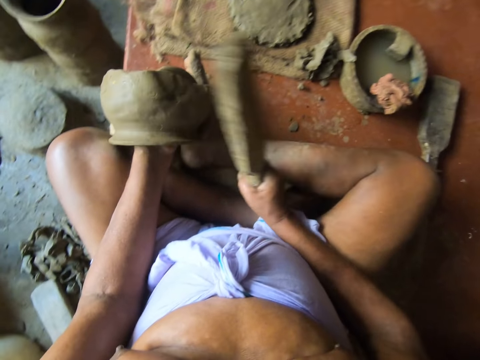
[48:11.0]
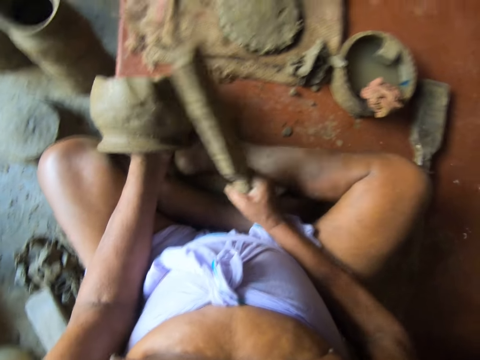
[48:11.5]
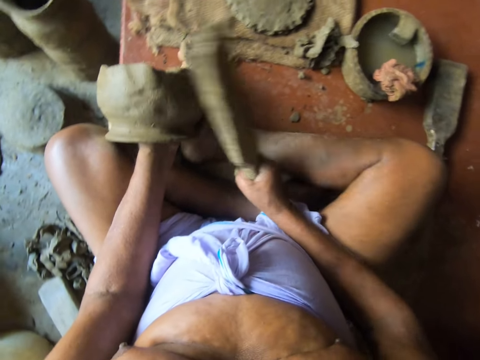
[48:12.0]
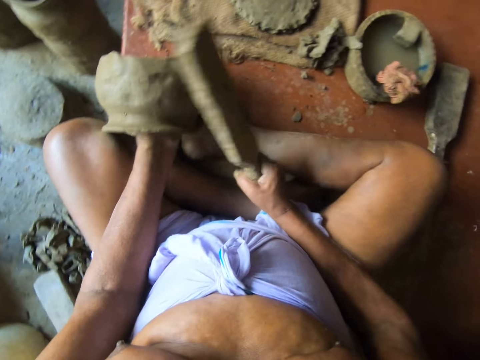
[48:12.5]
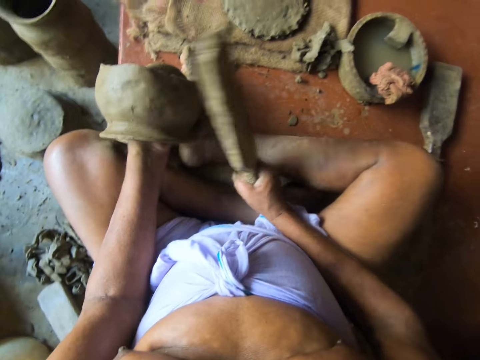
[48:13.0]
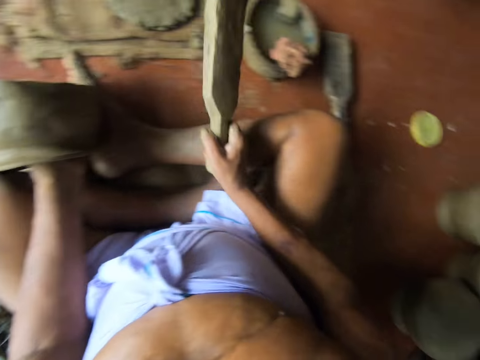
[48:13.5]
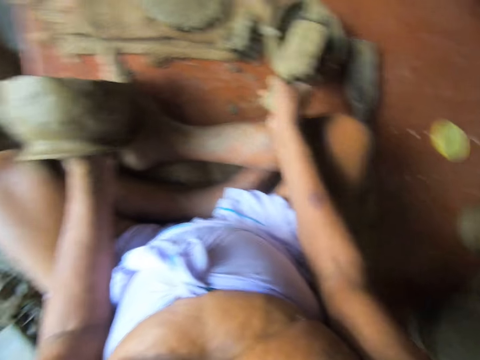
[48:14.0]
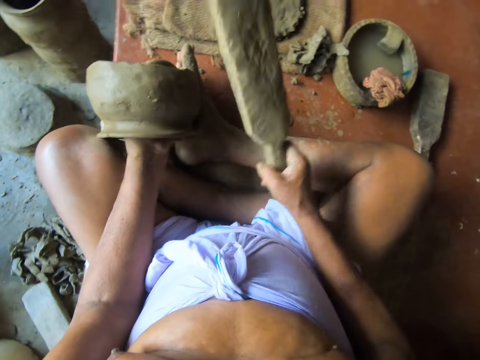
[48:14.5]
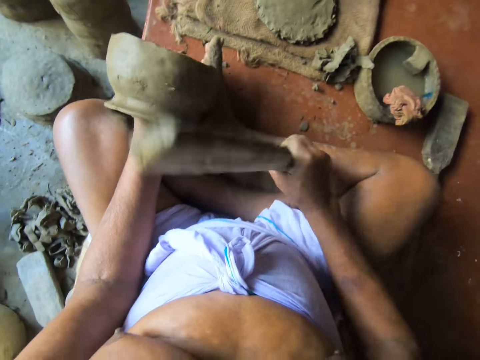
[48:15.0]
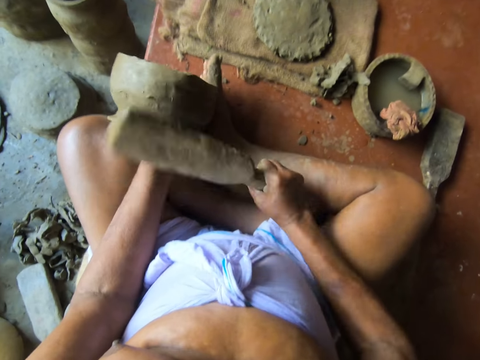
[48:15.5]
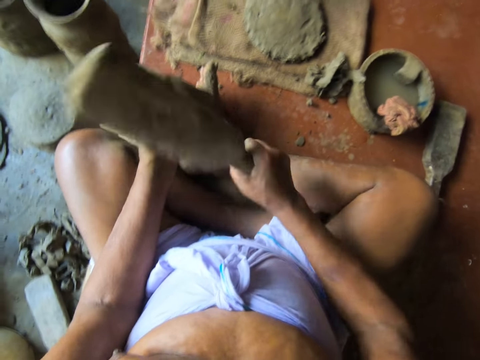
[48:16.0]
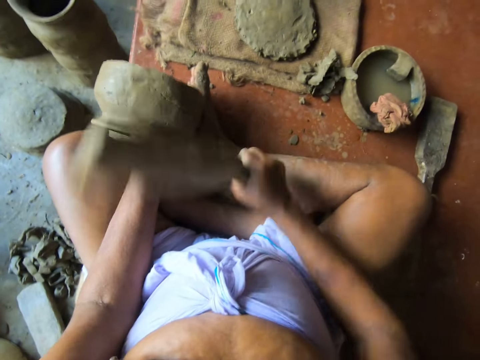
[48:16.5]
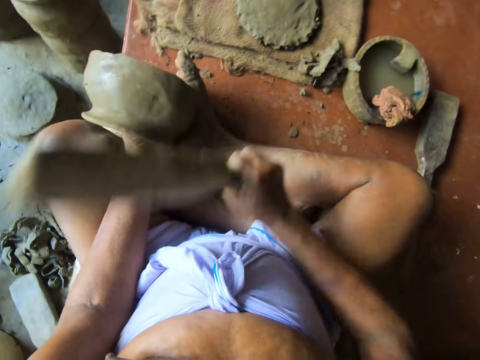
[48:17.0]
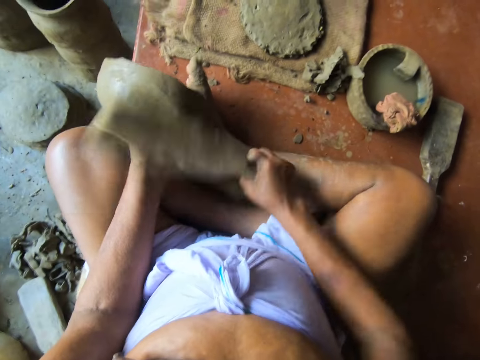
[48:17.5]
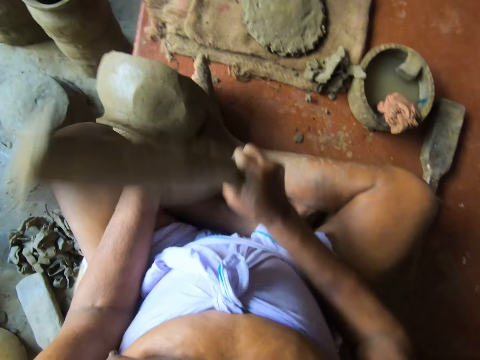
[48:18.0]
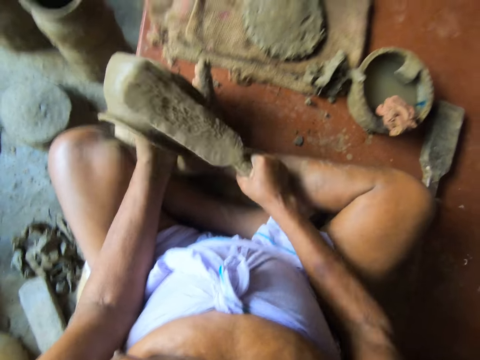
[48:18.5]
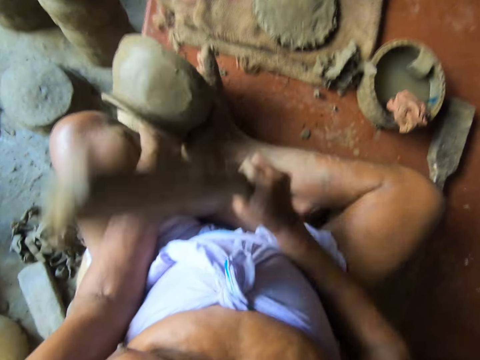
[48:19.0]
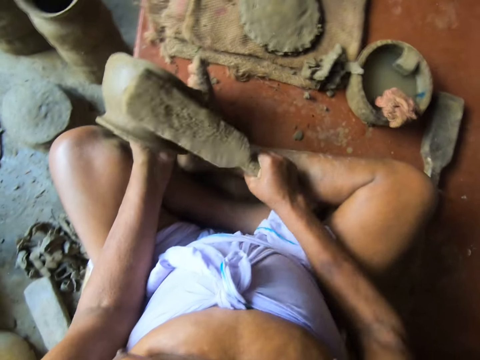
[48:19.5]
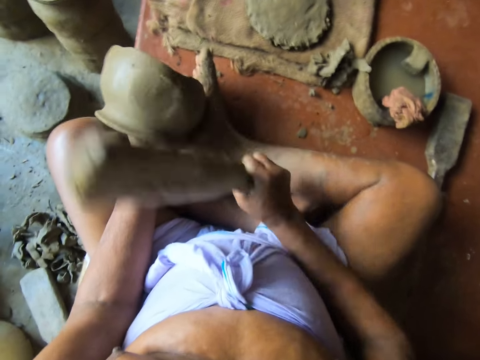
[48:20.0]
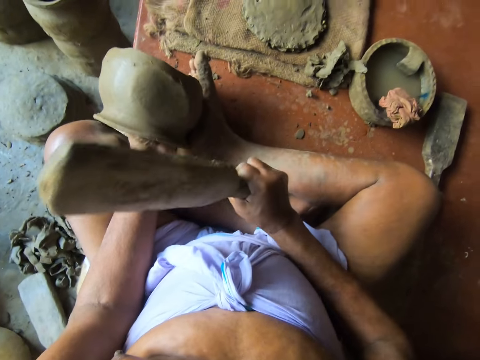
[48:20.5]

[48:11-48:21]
The camera wearer touches the piece of cloth in the mortar with the clay paddle in his right hand. He beats the clay pot in his left hand with the clay paddle in his right hand.

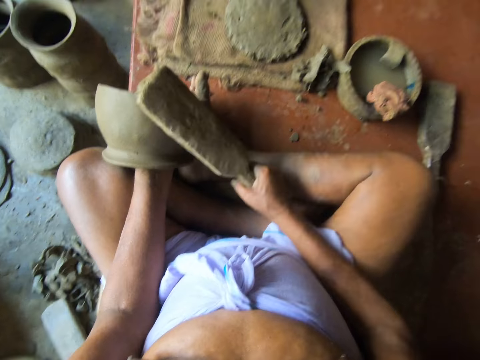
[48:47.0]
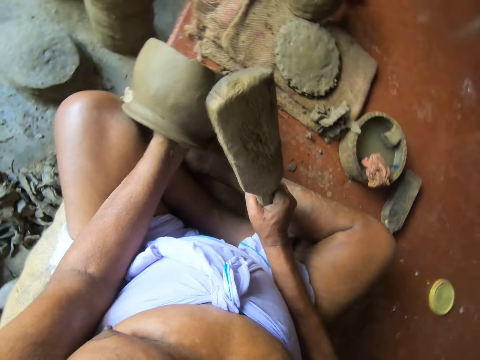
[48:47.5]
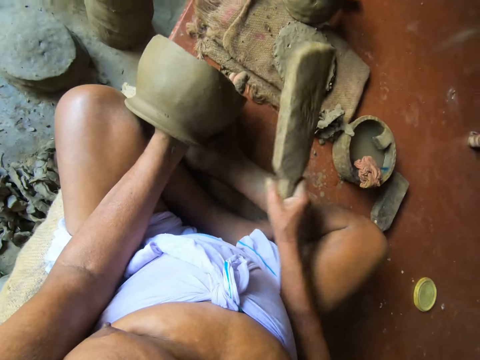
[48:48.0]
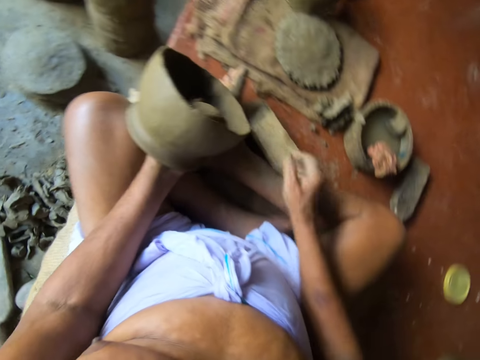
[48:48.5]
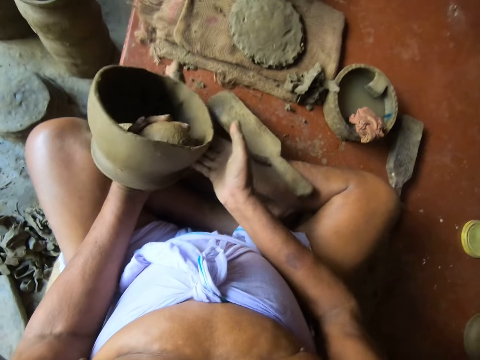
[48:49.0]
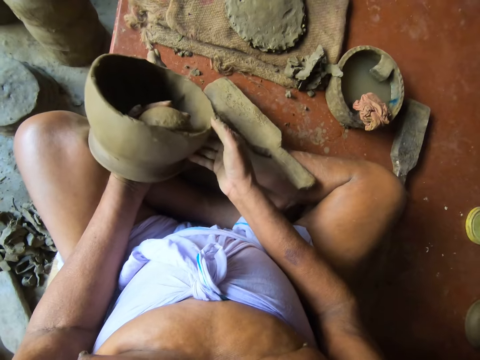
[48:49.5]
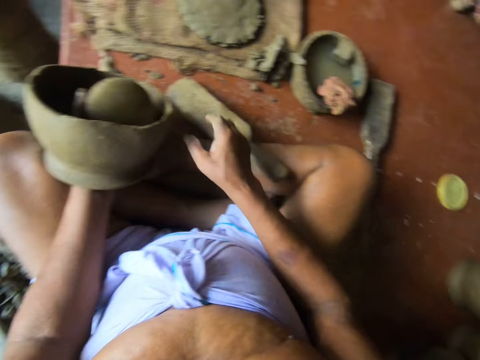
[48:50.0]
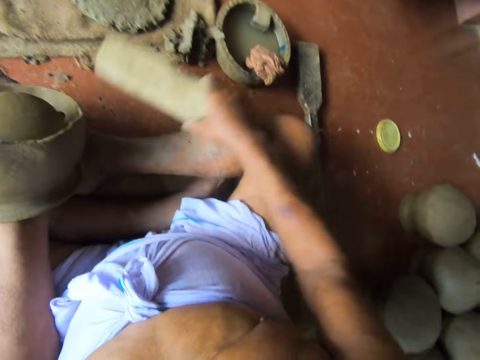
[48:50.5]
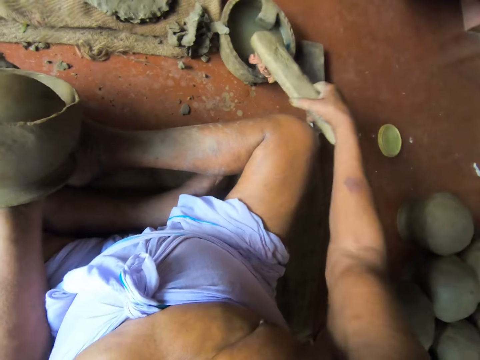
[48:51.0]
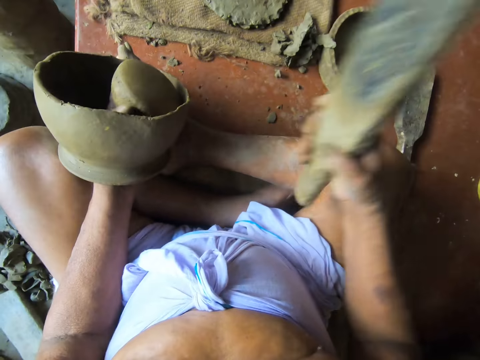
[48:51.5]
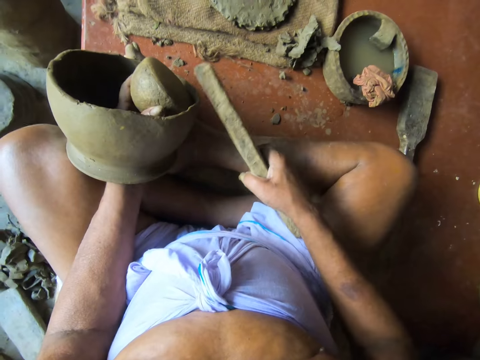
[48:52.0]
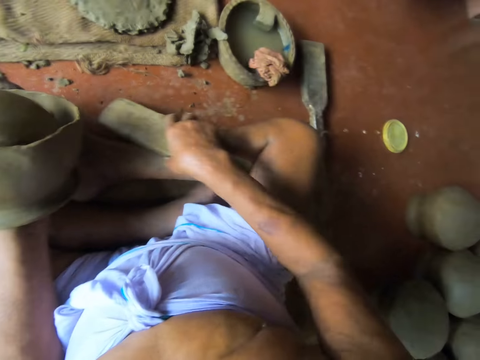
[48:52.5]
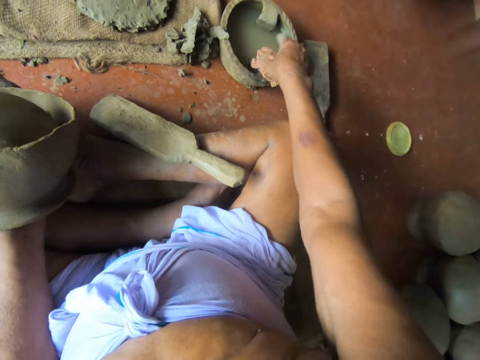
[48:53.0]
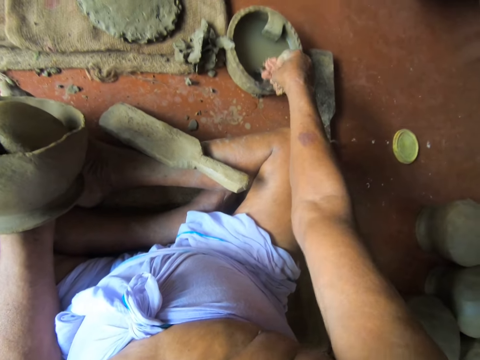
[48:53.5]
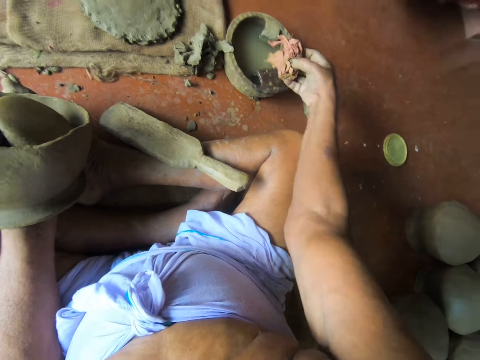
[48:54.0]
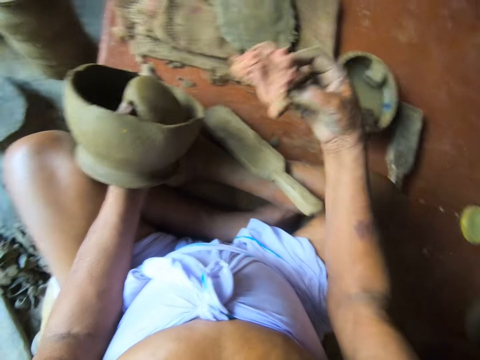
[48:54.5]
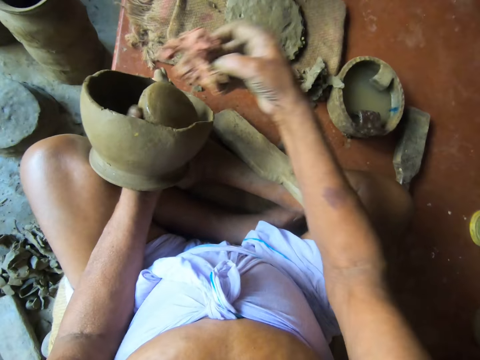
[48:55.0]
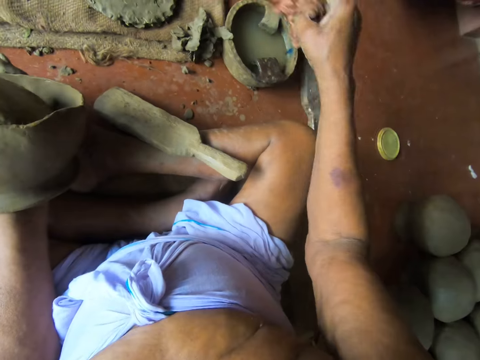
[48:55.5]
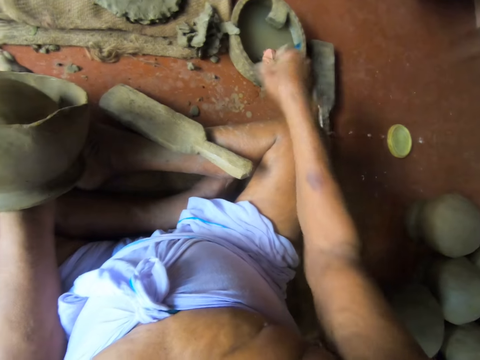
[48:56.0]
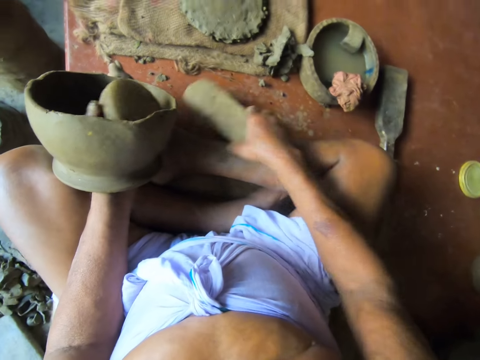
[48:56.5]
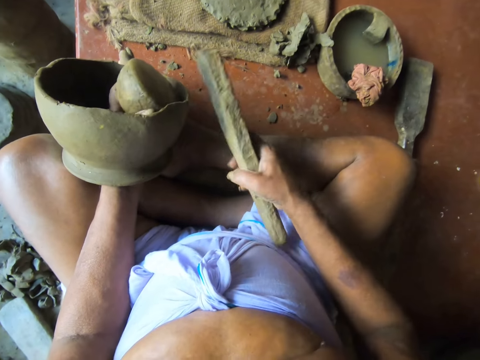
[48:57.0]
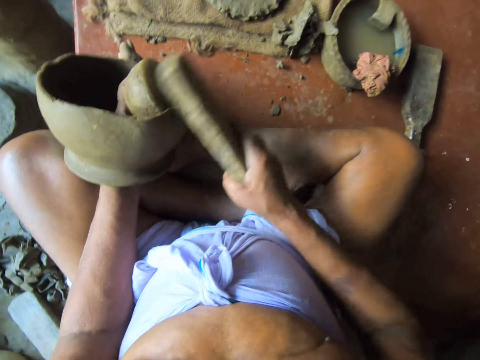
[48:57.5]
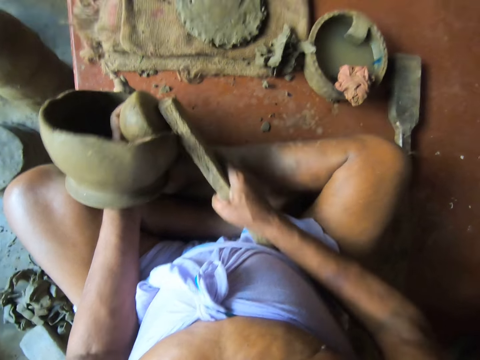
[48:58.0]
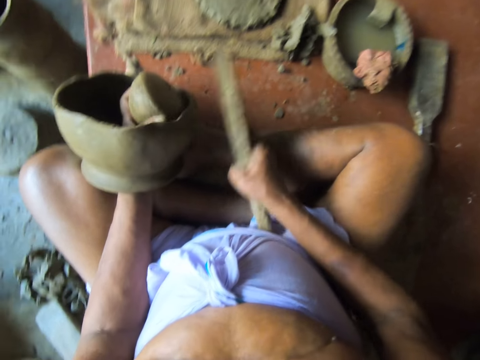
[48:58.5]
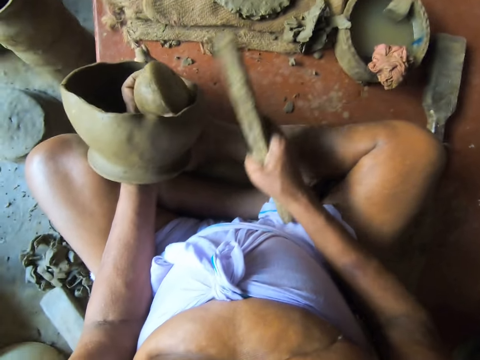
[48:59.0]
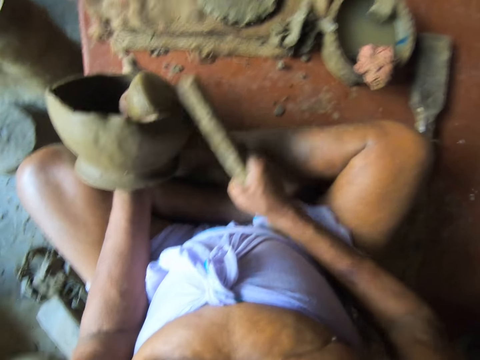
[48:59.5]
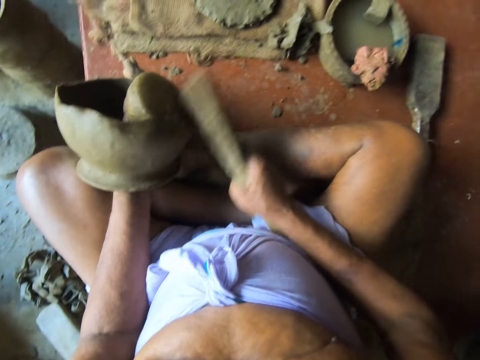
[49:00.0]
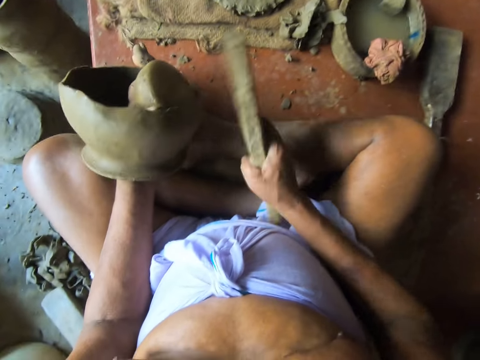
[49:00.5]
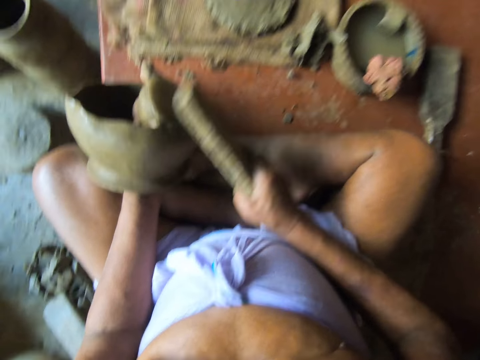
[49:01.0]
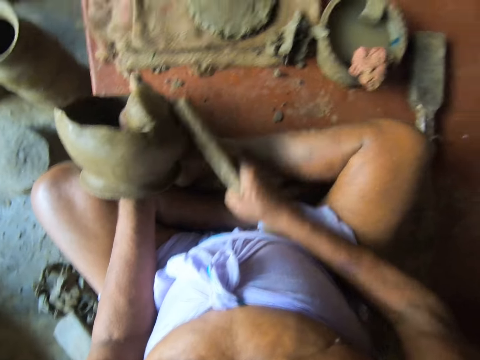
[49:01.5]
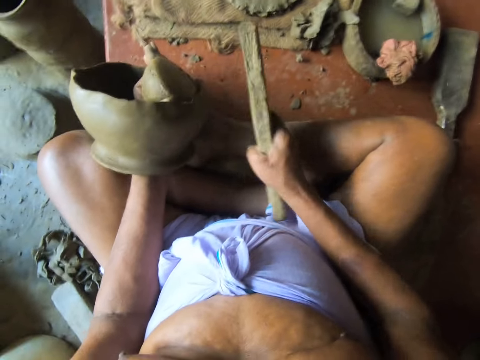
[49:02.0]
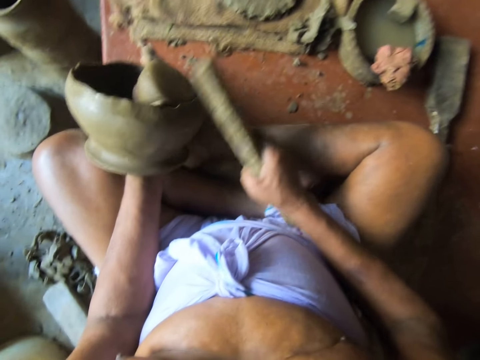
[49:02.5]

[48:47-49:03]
The camera wearer drops the clay paddle in his right hand between his leg and the floor. He holds the clay pot with both hands. He adjusts the clay. He takes his right hand off the clay pot. He picks up the clay paddle between his leg and the floor with his right hand. He touches the piece of cloth in the mortar with the clay paddle in his right hand. He drops the clay paddle in his right hand between his leg and the floor. He picks up the piece of cloth from the mortar with his right hand. He wets the clay pot with the piece of cloth in his right hand. He wipes the clay. He drops the piece of cloth in his right hand in the mortar. He picks up the clay paddle between his leg and the floor with his right hand. He beats the clay pot in his left hand with the clay paddle in his right hand.
